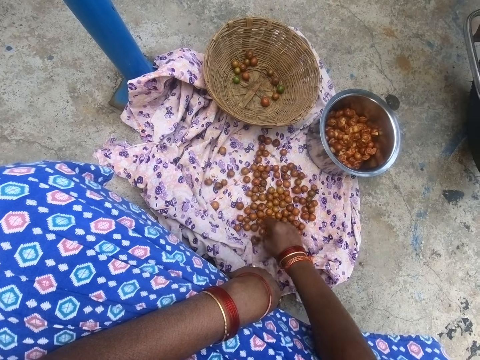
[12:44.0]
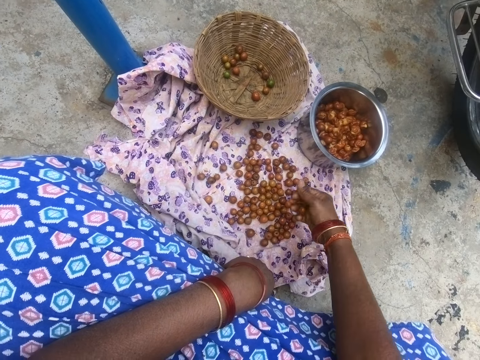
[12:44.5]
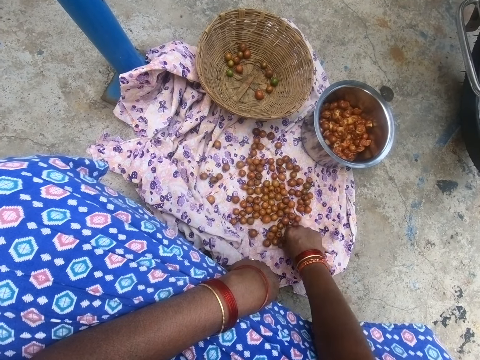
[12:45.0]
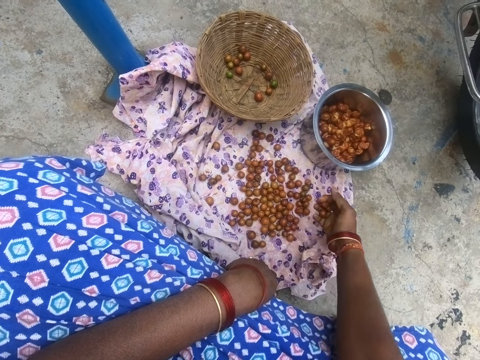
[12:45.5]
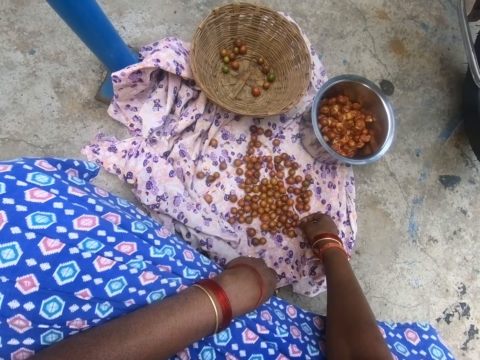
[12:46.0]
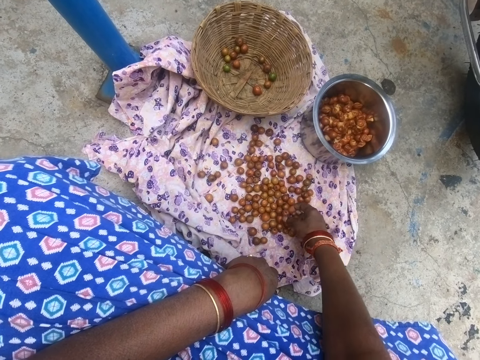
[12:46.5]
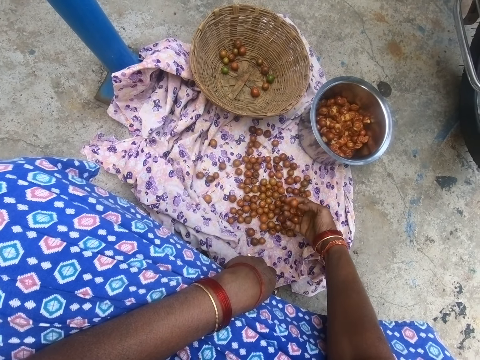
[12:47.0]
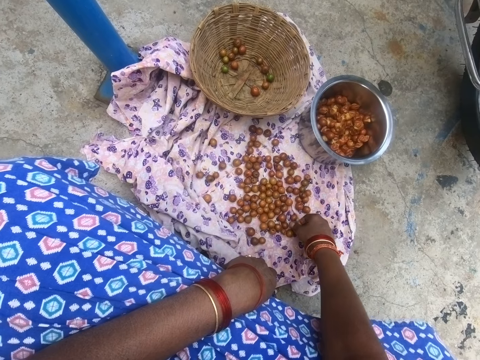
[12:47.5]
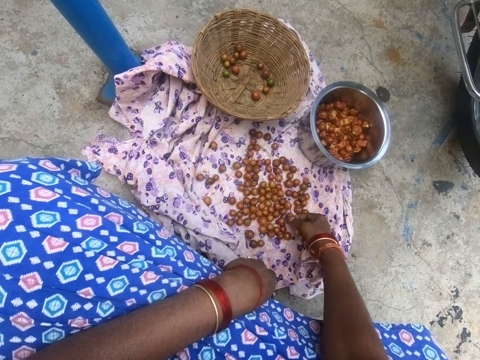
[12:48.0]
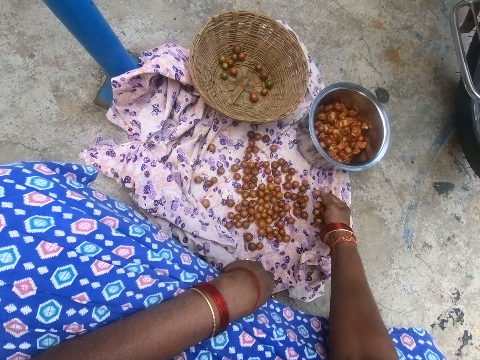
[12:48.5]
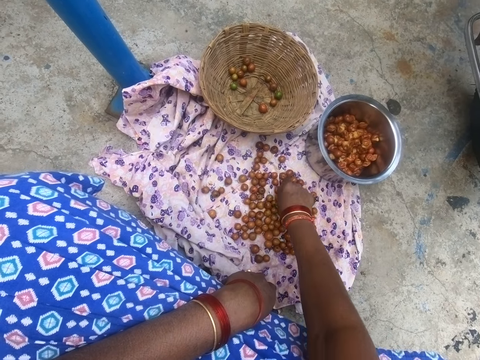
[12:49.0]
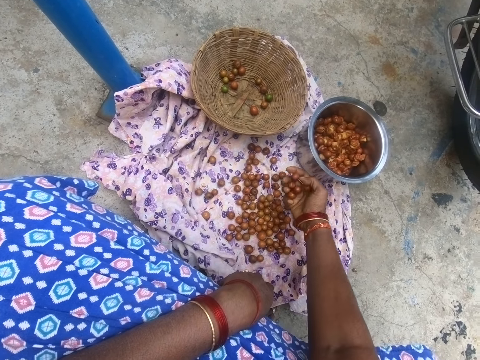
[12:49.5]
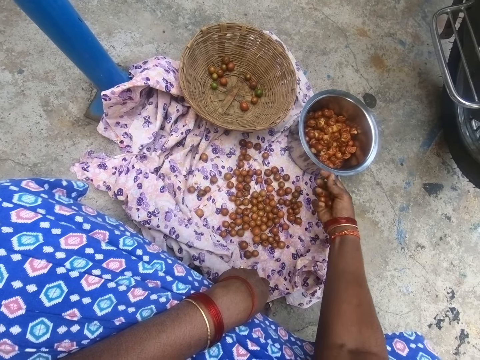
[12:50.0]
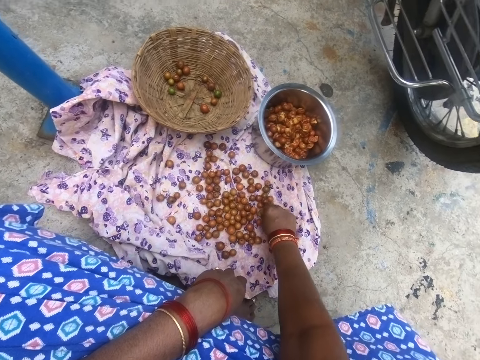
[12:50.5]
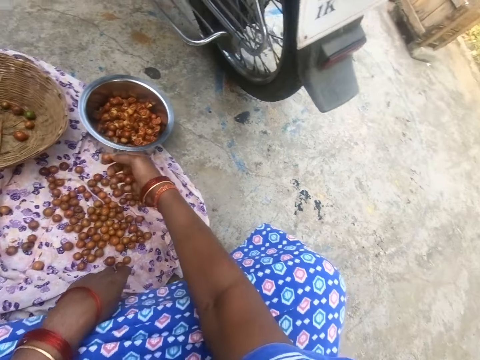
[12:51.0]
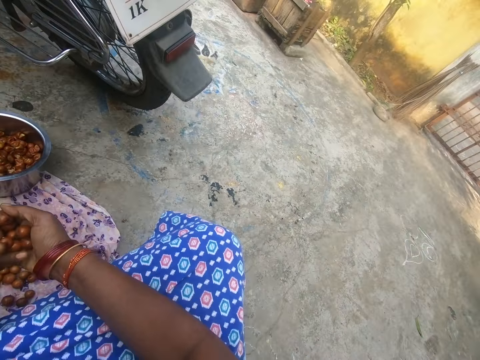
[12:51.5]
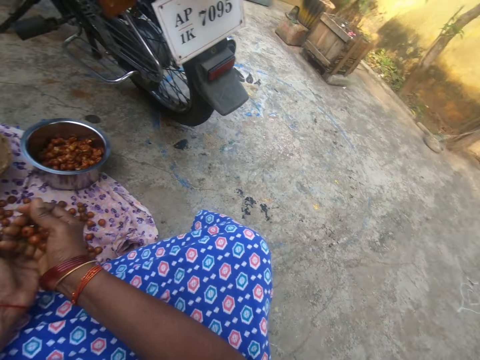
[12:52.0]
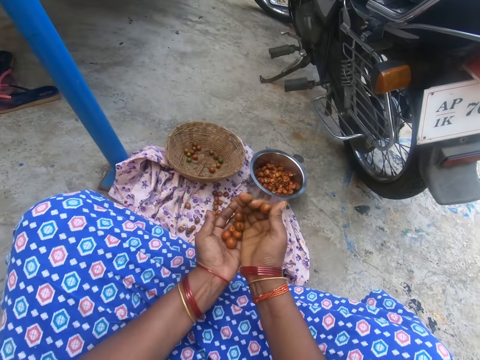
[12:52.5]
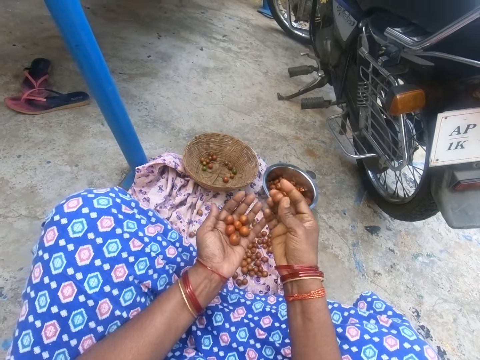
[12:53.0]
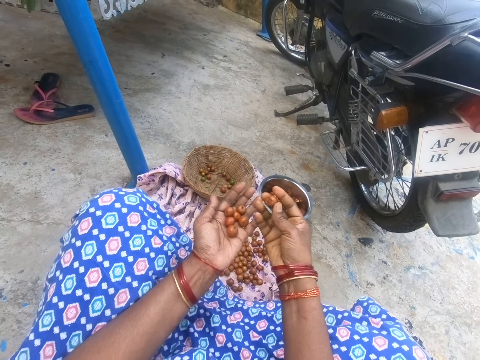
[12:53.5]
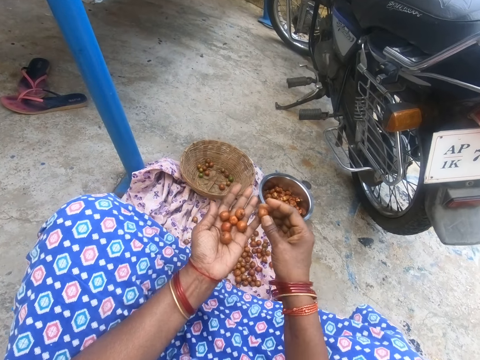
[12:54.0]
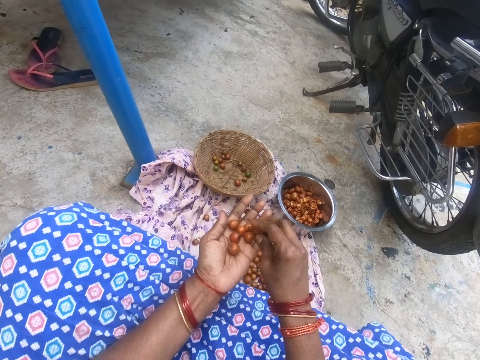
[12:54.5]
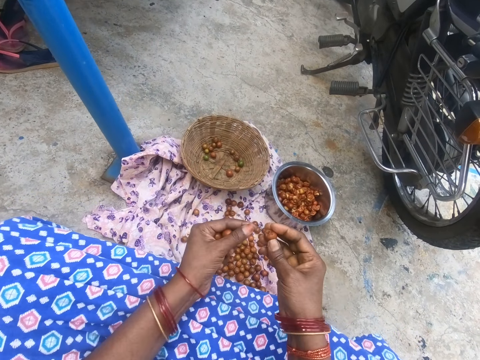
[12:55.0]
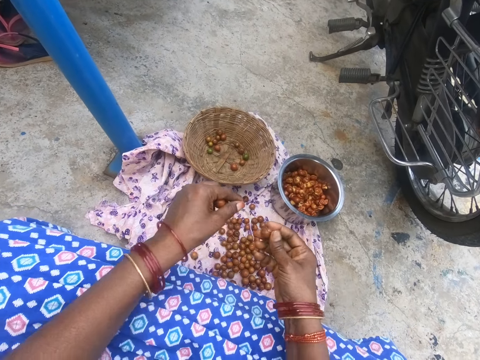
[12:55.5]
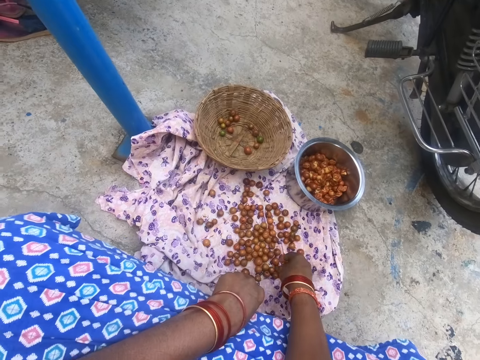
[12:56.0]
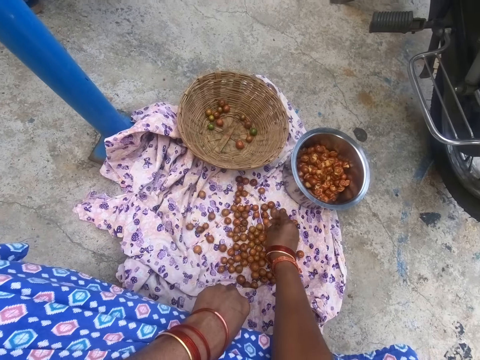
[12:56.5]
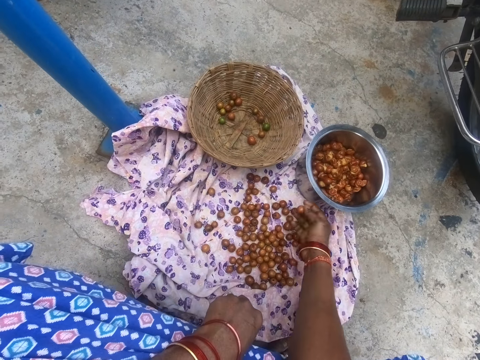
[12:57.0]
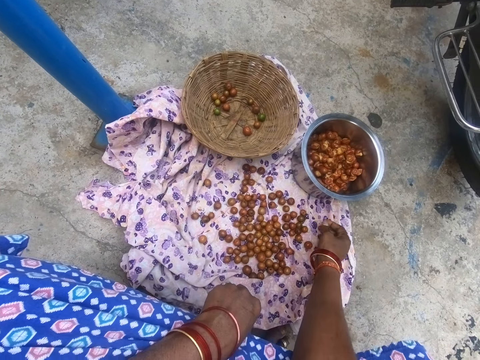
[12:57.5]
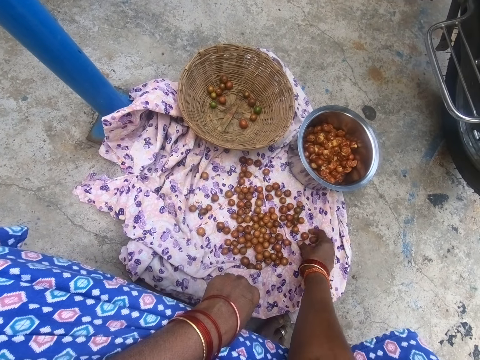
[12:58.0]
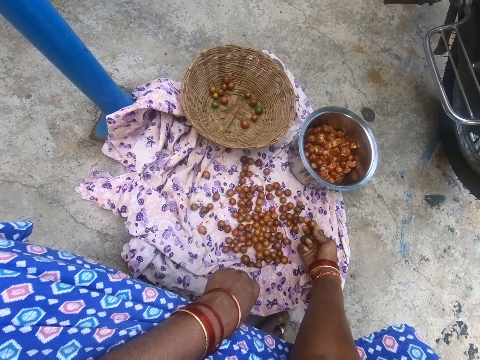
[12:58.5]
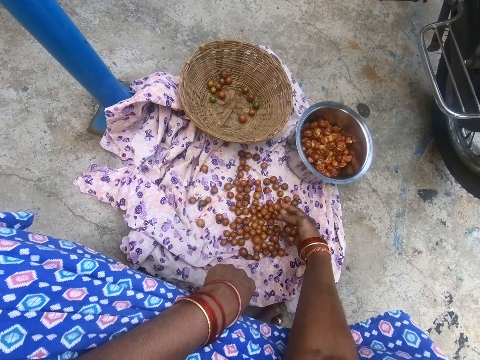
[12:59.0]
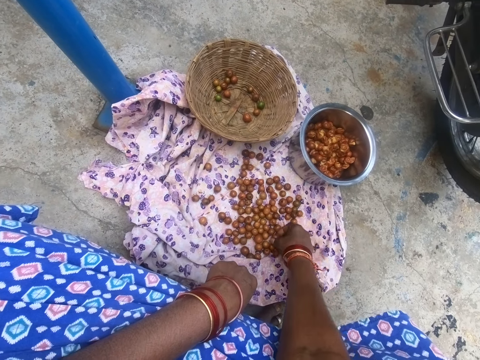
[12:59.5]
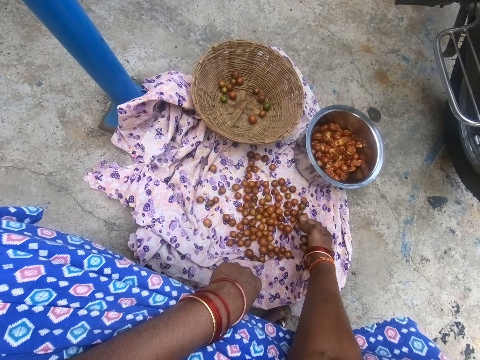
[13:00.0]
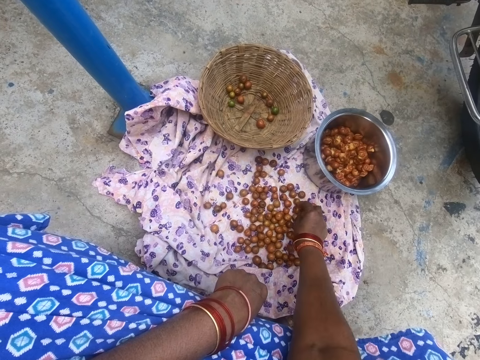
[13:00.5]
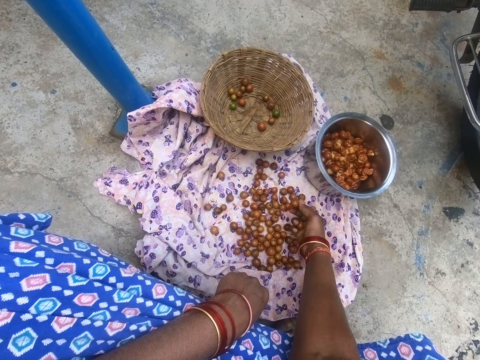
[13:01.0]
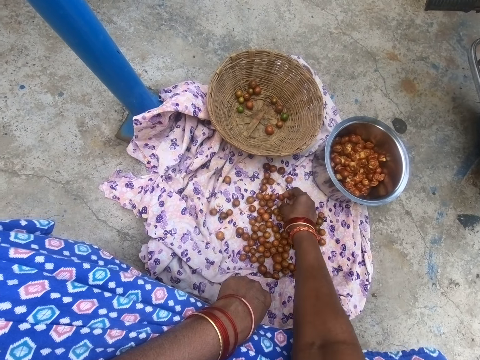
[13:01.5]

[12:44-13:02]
The camera wearer picks a jujube on a cloth. They look at the wall. They shift the jujube to the left hand. They look at something. They put down the jujube on the cloth. They pick the jujube. They pick the jujube again. They put down the jujube. They pick the jujube.

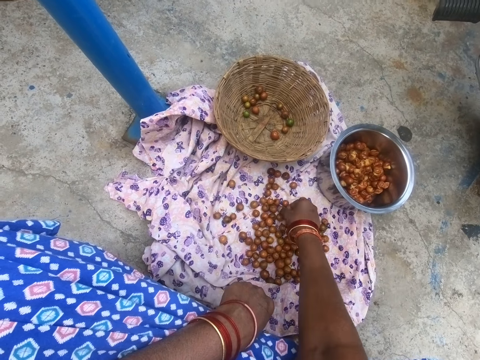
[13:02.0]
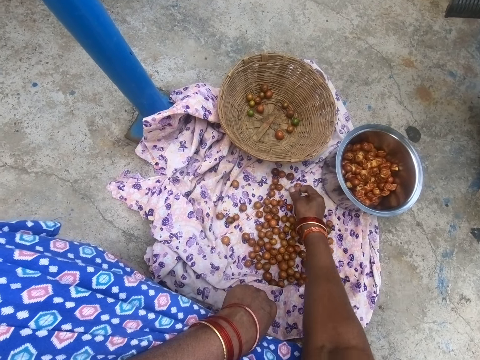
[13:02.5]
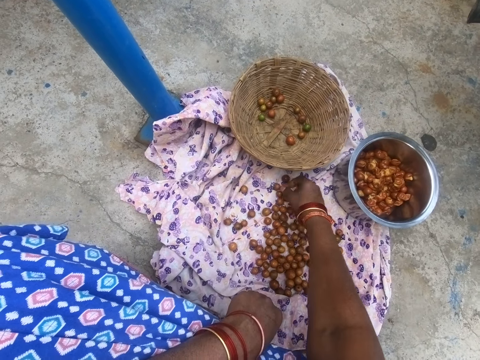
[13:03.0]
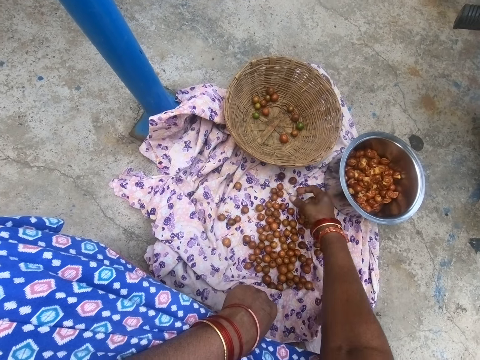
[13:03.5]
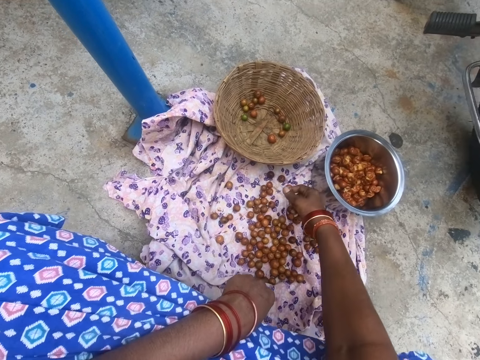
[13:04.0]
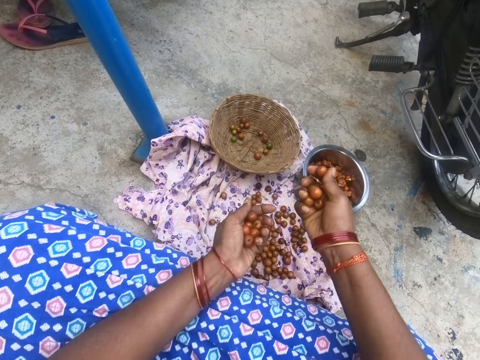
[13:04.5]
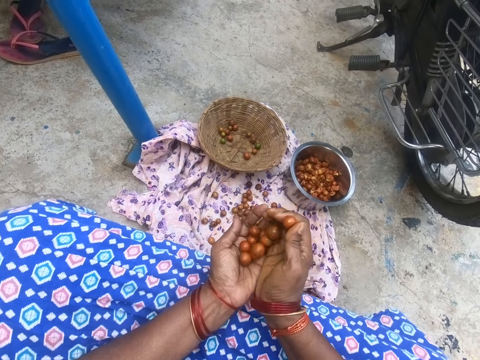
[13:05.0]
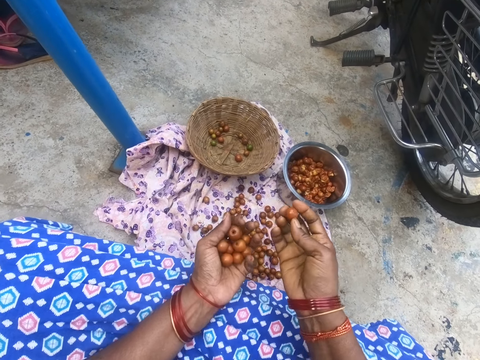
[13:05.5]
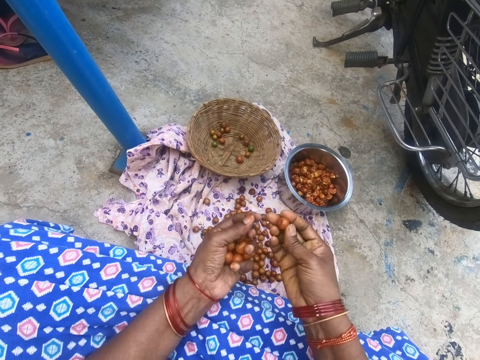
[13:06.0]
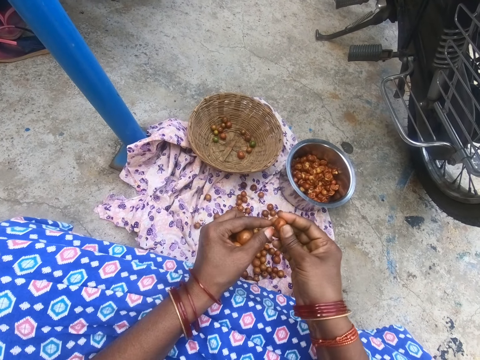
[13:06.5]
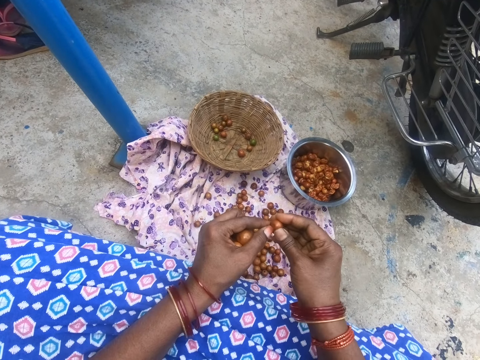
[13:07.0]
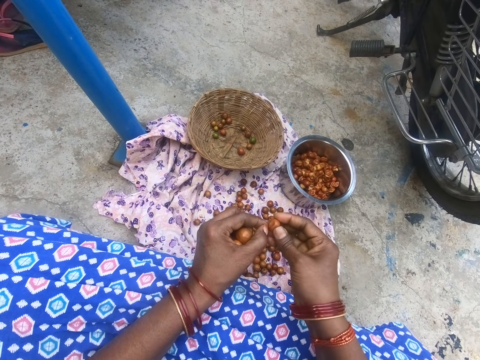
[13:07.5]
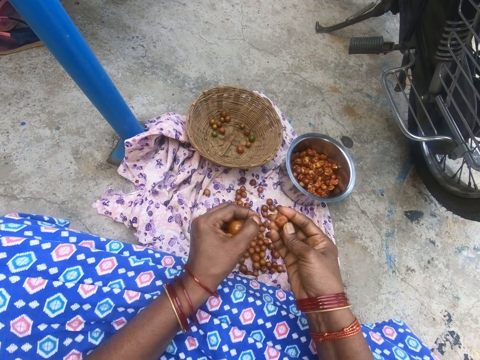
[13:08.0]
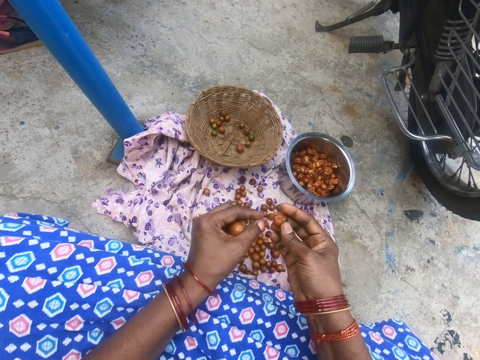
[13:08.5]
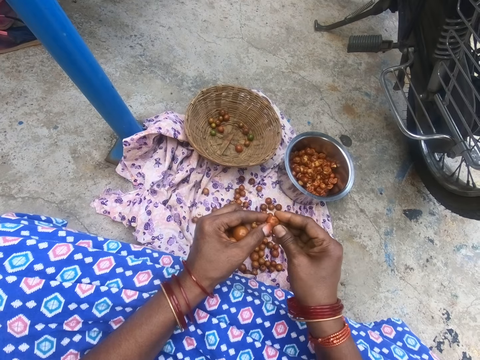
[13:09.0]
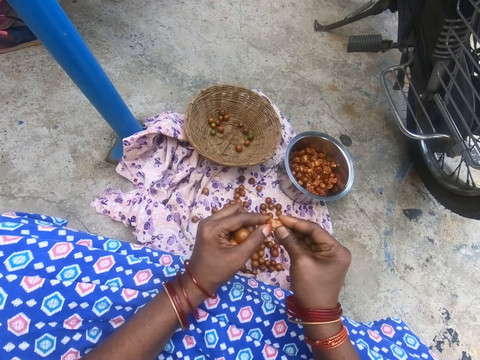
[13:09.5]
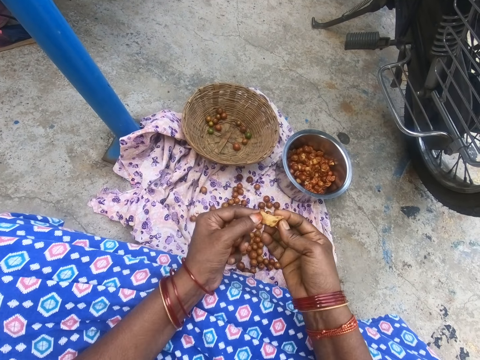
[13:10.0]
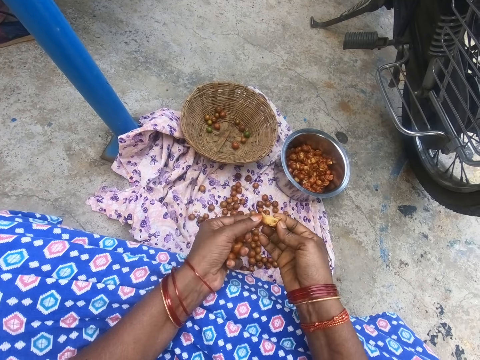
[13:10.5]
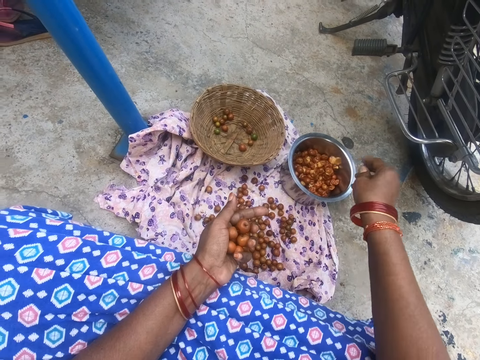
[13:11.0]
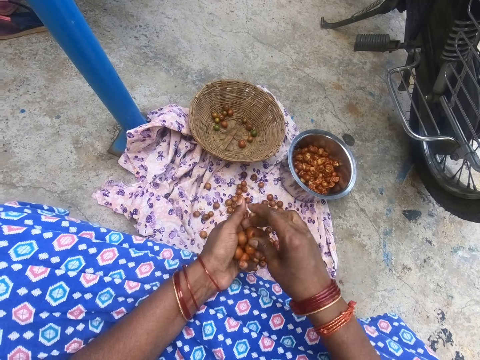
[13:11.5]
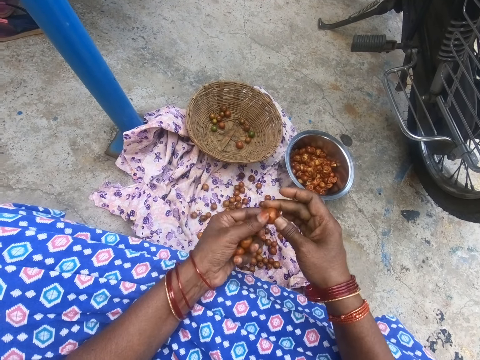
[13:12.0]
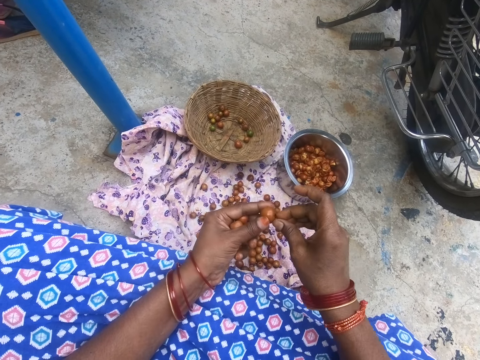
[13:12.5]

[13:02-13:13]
The camera wearer shifts the jujube to the left hand. They remove part of the jujube. They throw down something. They peel something. They squeeze the jujube. They put the jujube in a pot. They pick the jujube from the other hand with the right hand. They peel something.
